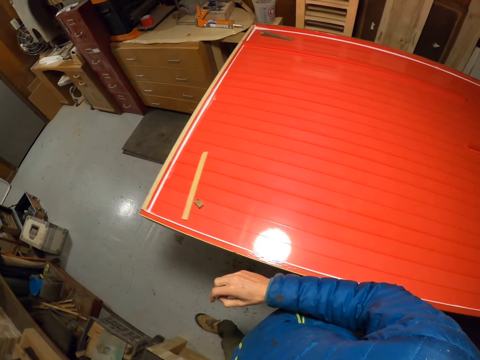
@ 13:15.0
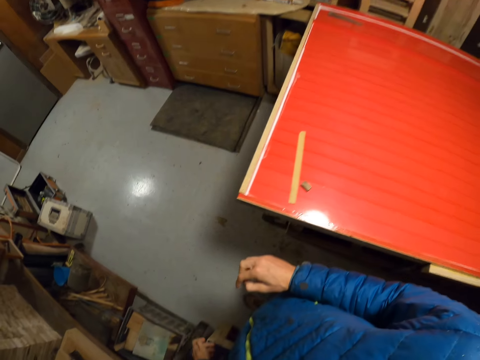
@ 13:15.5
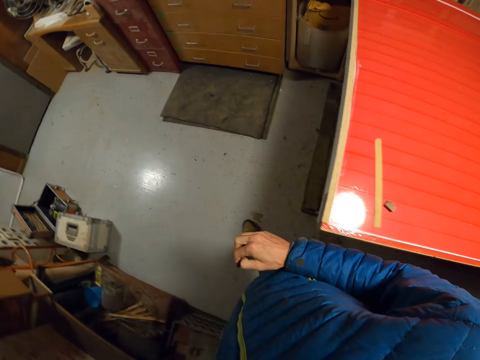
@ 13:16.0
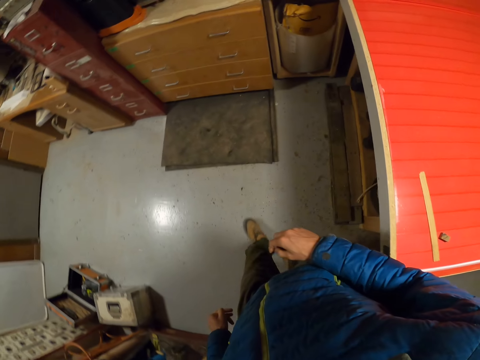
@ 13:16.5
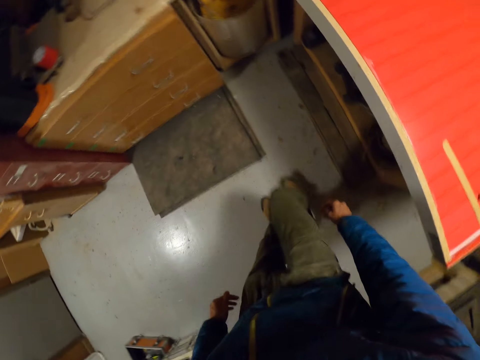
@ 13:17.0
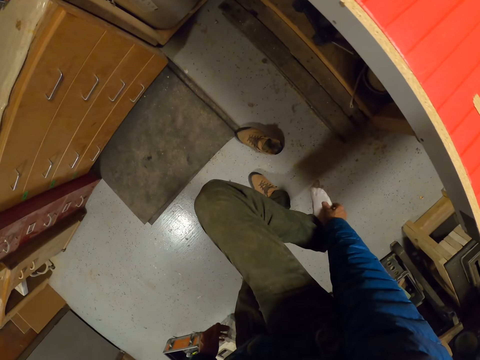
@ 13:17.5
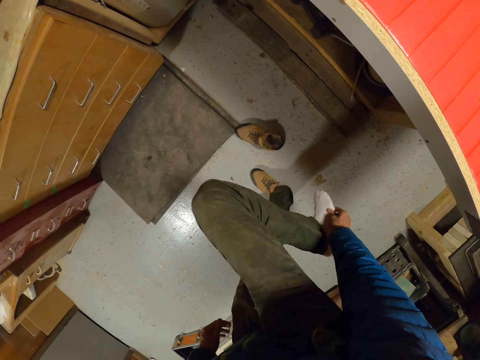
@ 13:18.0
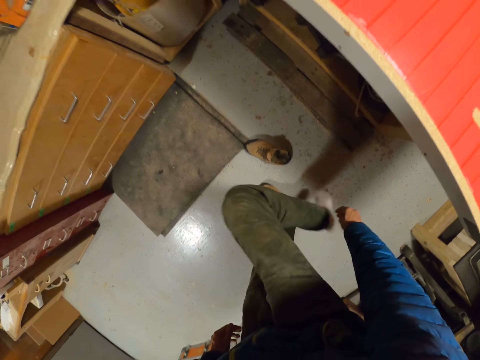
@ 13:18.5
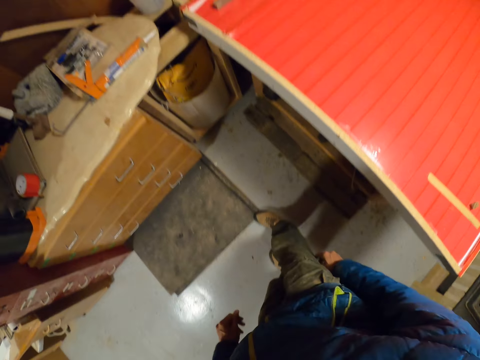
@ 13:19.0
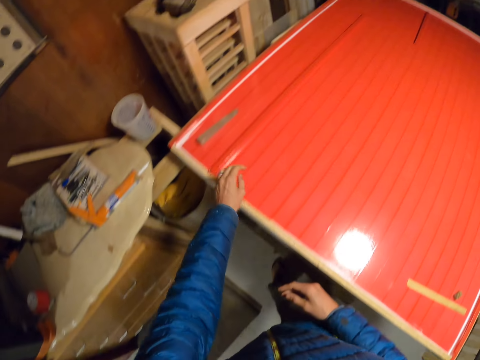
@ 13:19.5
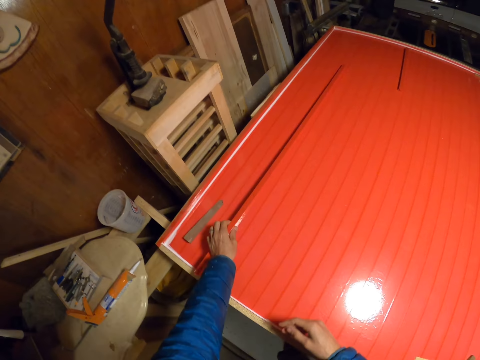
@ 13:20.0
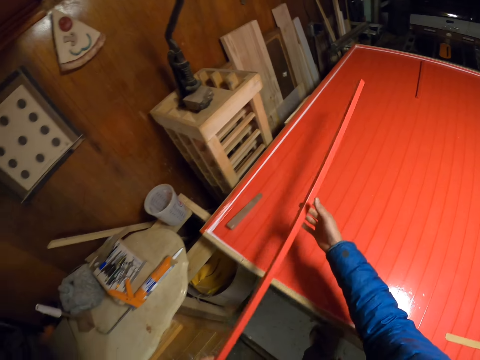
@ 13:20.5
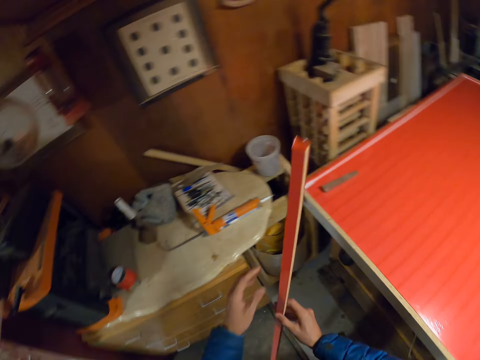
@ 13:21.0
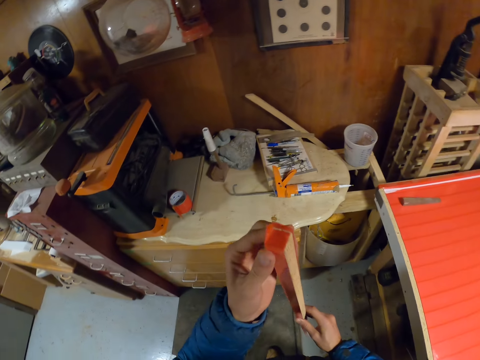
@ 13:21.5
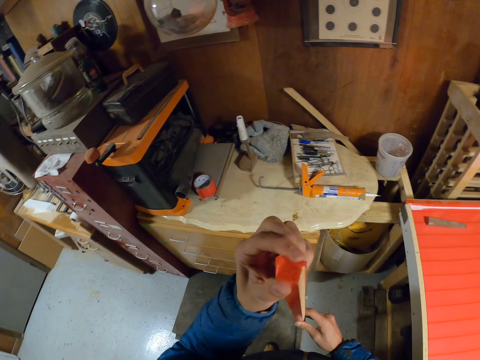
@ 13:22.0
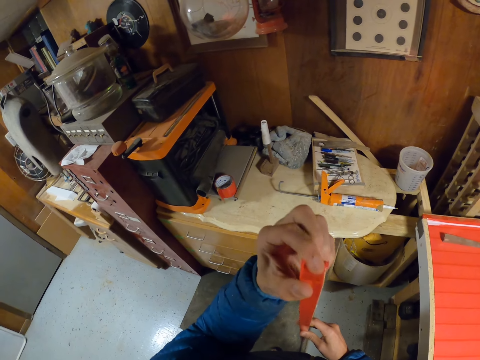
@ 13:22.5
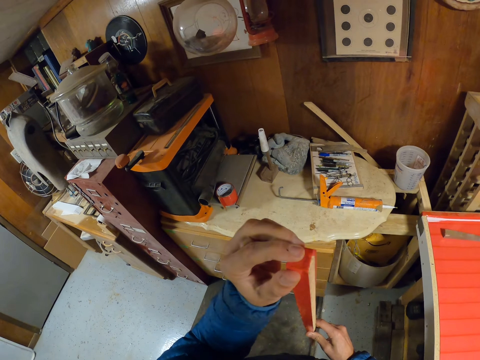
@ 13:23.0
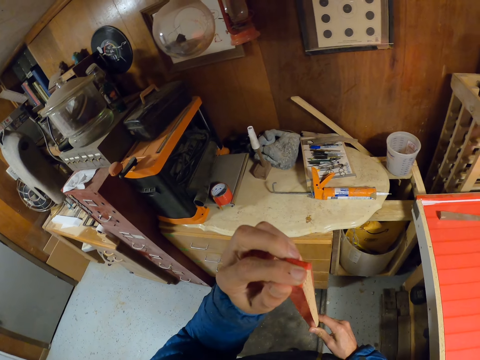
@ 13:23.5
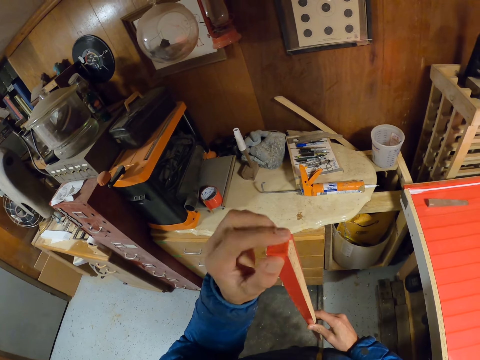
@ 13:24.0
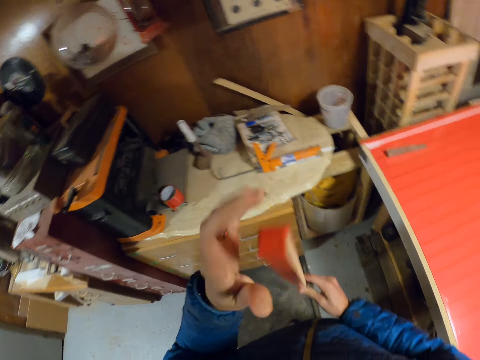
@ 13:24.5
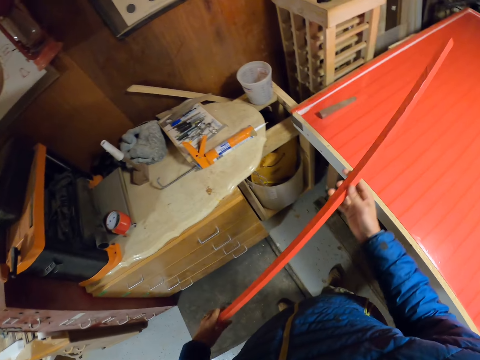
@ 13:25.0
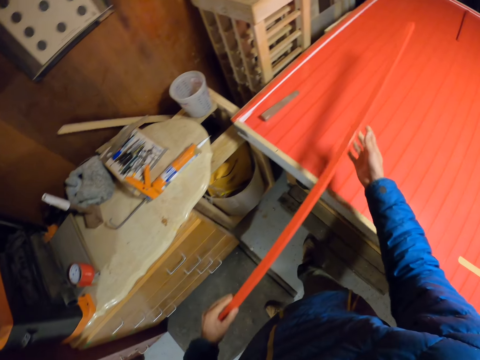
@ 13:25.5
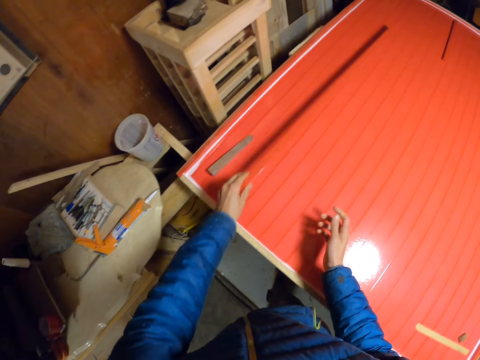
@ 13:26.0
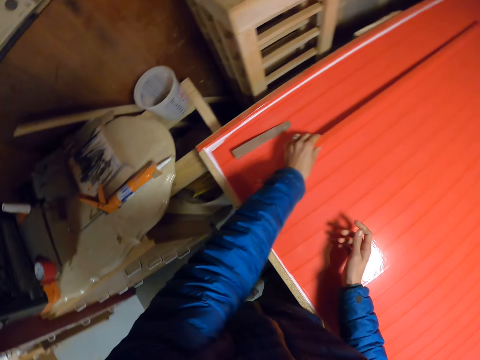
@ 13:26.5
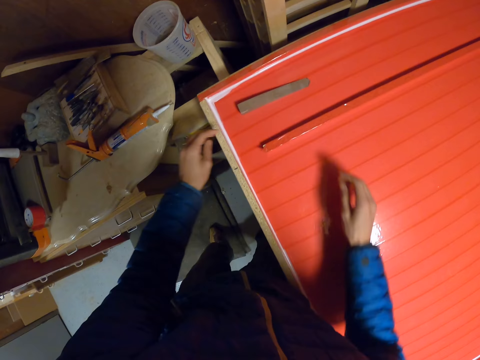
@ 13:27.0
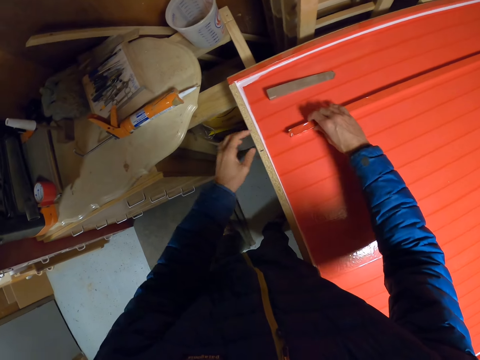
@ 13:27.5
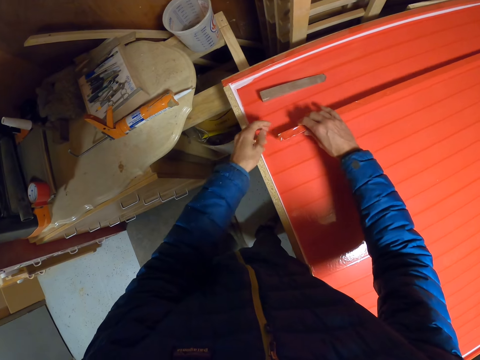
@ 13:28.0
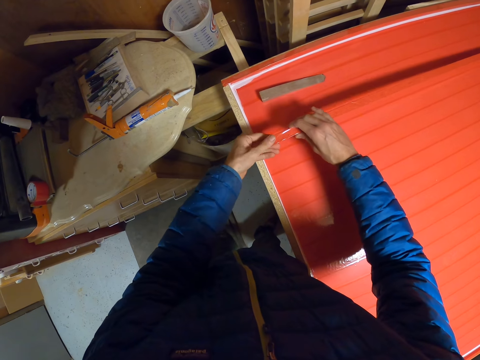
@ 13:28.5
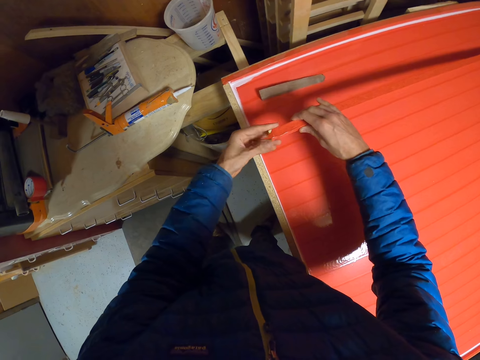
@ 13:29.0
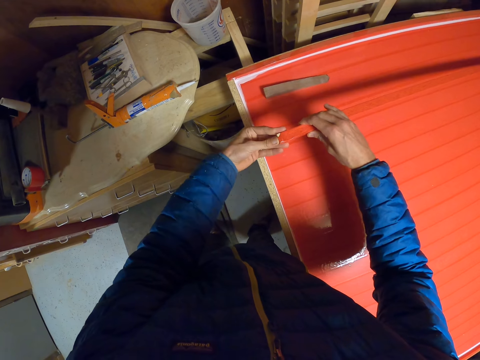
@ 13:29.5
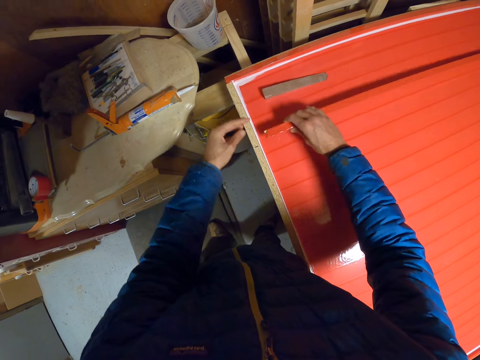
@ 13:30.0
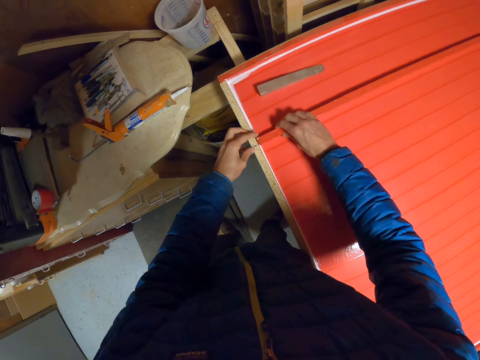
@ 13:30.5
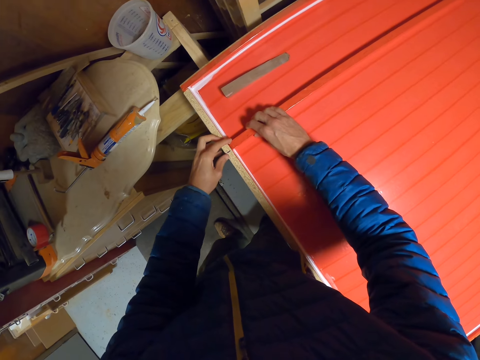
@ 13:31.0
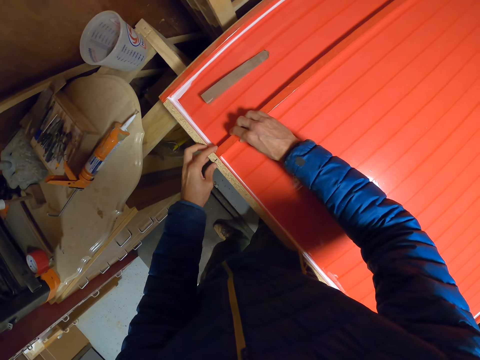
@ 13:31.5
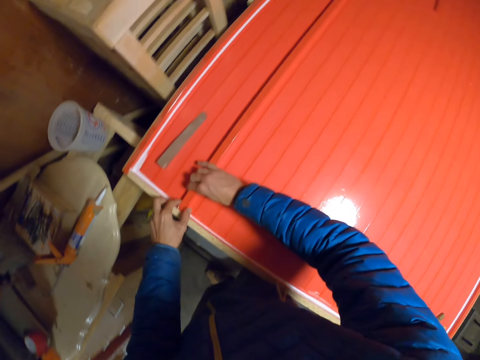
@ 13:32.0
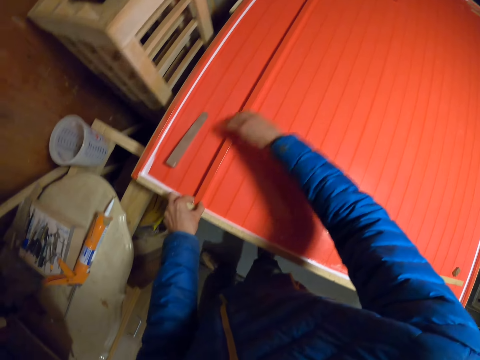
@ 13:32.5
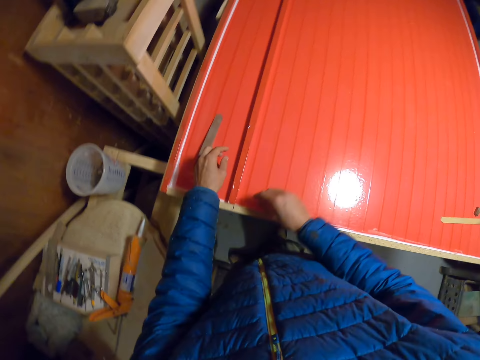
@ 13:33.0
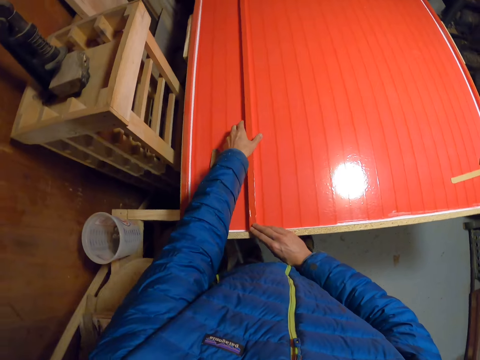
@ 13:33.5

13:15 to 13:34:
The camera wearer walks around. They touch the shoe or socks in the right leg. They pick the long piece of wood or long wooden cardboard with the right hand from the board. They hold the wooden cardboard. They inspect the long piece of wood with both hands. They press the cellotape. They turn the wooden cardboard. They drop the long piece of wood on the board. They align the cellotape on the long wooden cardboard. They pick the long piece of wood with the right hand. They smoothen the strip of masking tape or cellotape on the long piece of wood with the left hand. They press the cellotape. They place the long piece of wood on the board. They smoothen the strip of masking tape on the long piece of wood with the left hand. They straighten the long piece of wood with both hands.

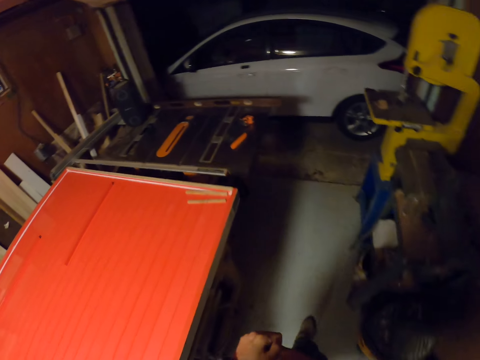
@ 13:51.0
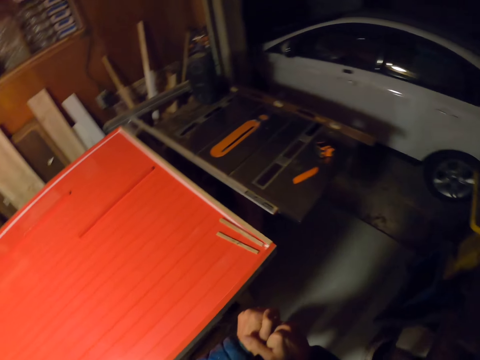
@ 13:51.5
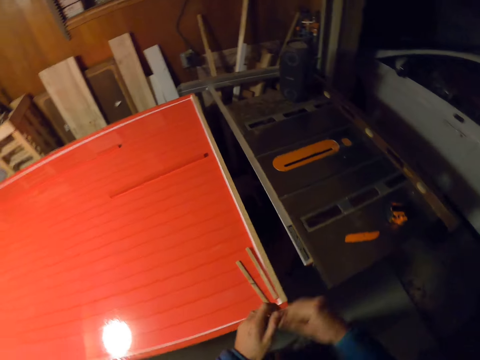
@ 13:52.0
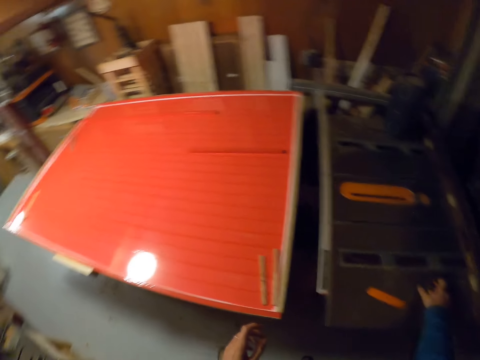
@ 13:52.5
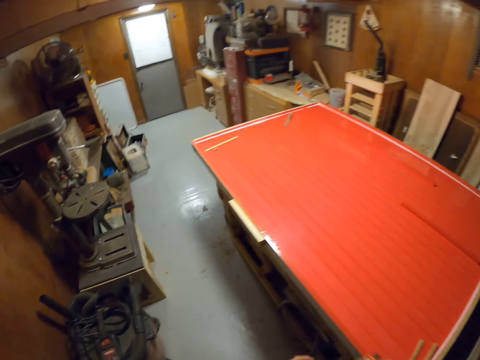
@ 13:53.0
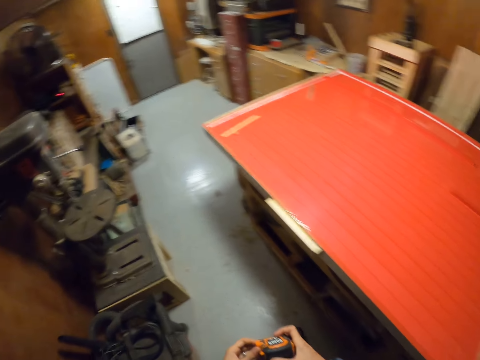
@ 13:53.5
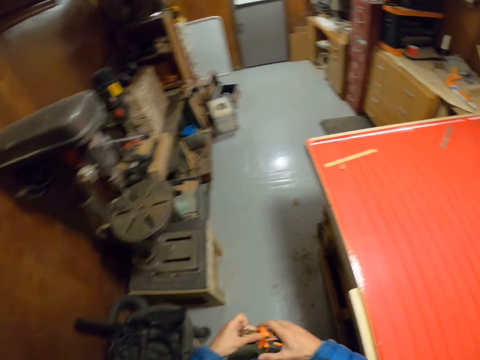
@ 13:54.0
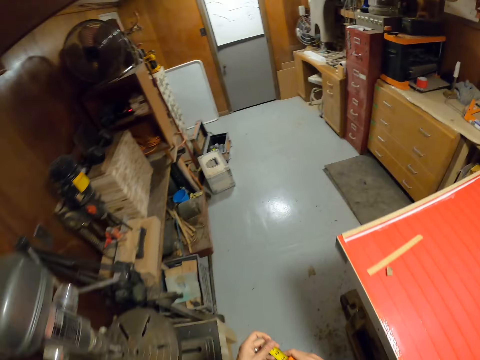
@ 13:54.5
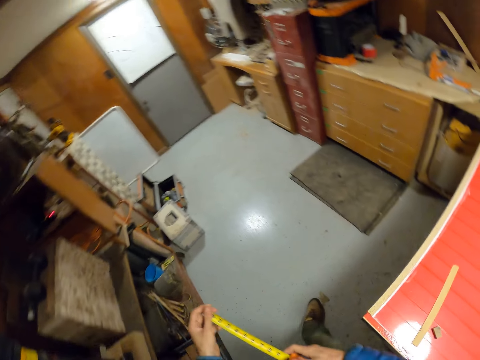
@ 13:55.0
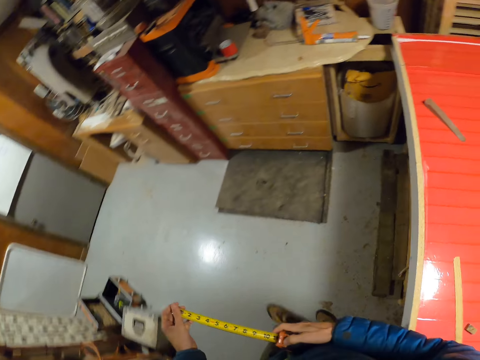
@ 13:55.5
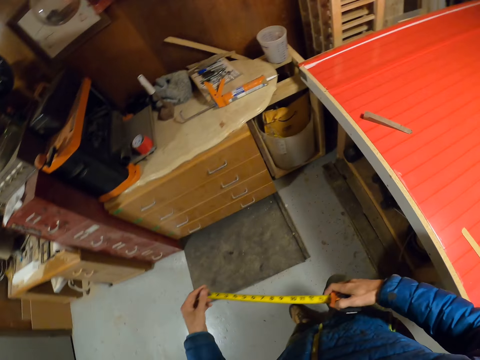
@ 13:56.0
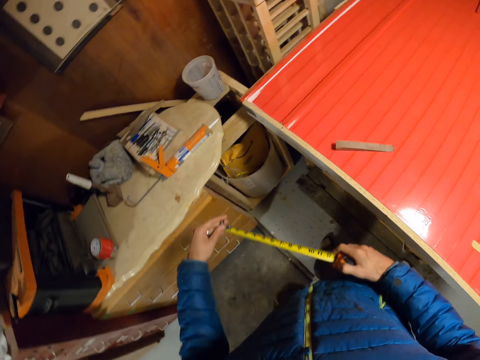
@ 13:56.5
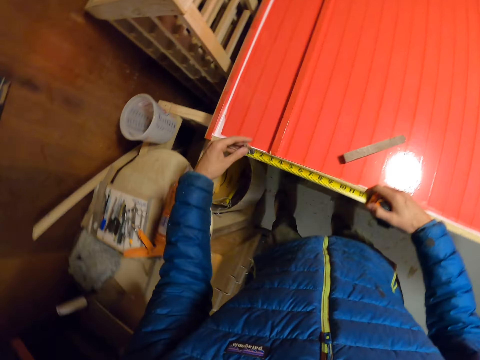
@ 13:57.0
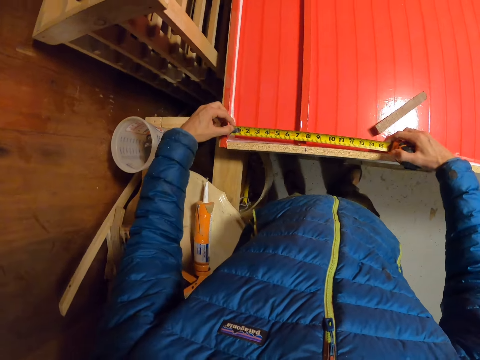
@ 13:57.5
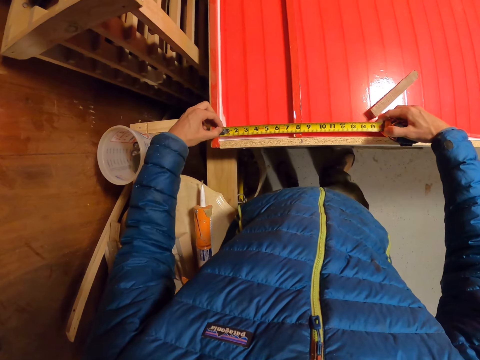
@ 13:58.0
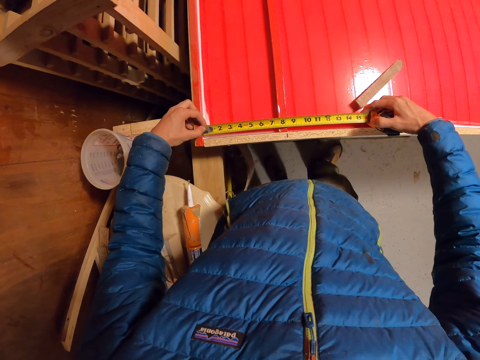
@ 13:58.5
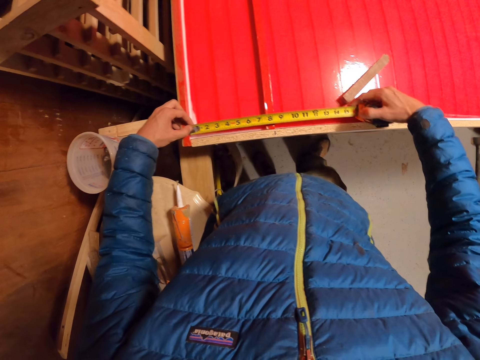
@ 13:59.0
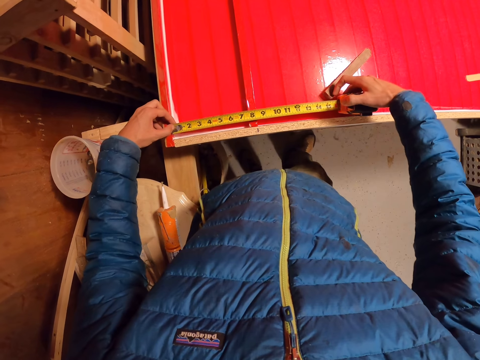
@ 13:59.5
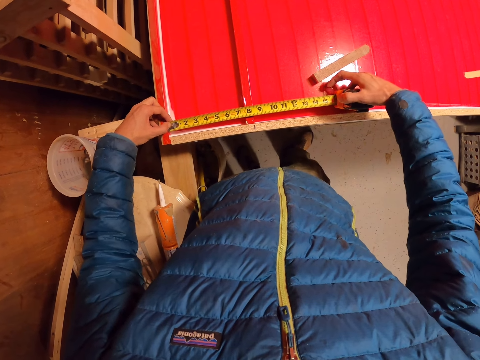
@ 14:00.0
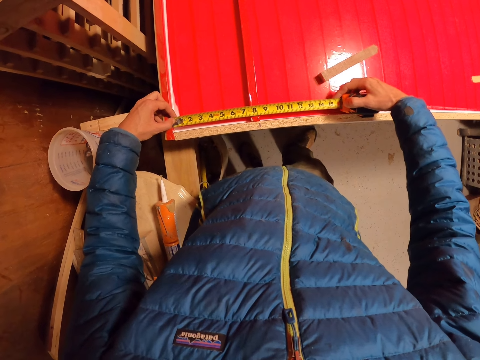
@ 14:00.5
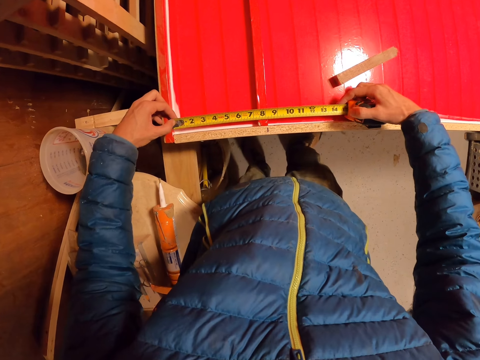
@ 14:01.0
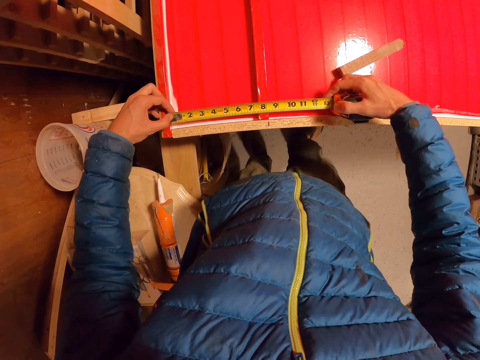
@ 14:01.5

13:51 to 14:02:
The camera wearer holds the hand. They pick a retractable tape from the table with the right hand. They pull out the retractable tape with the left hand. They take measurement on the board or wooden cardboard with the retractable tape.
